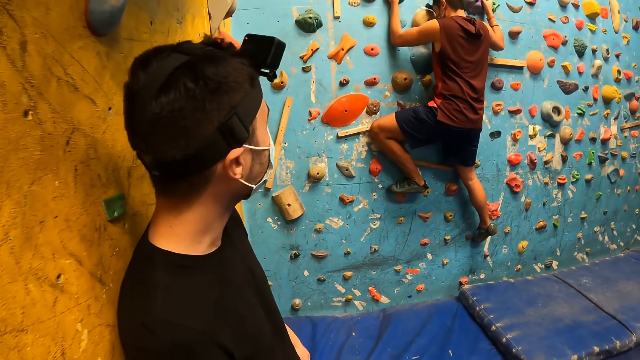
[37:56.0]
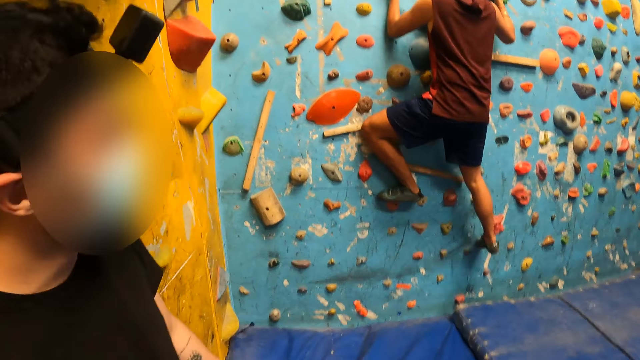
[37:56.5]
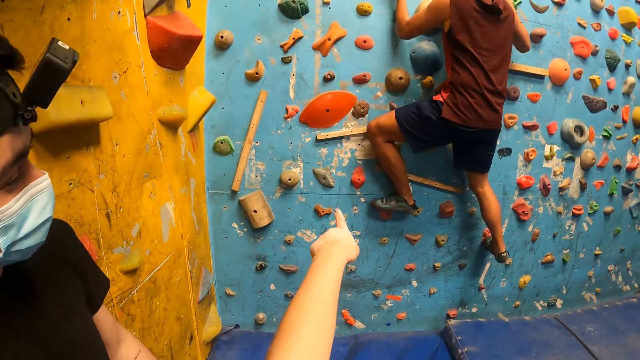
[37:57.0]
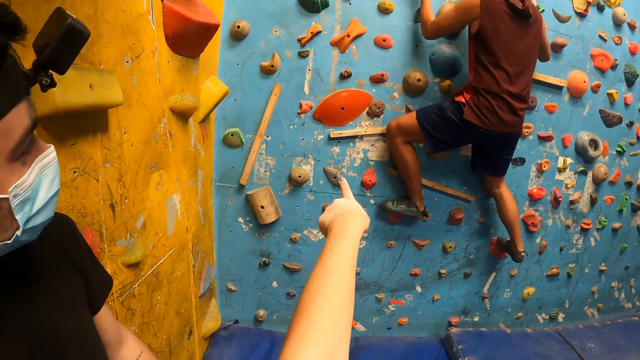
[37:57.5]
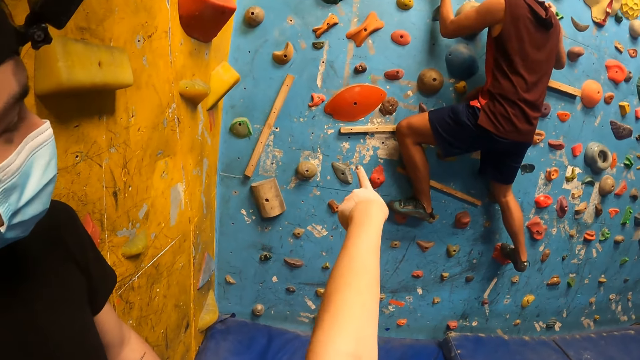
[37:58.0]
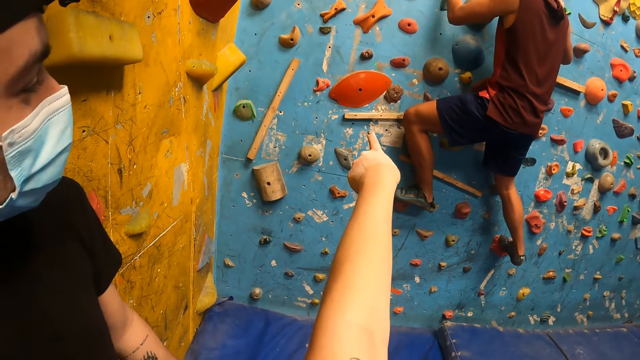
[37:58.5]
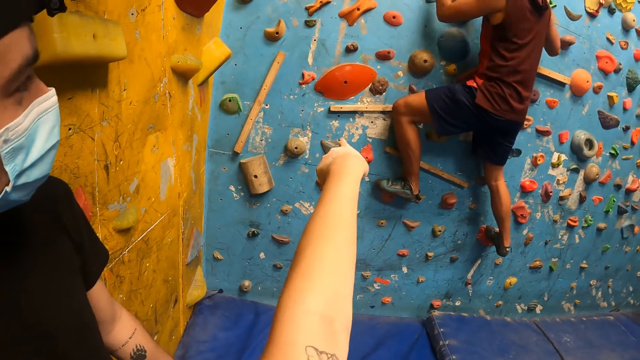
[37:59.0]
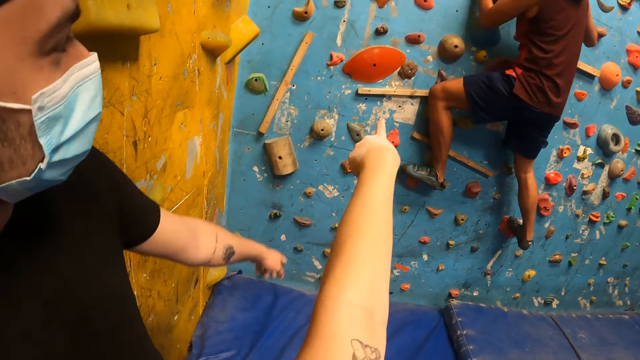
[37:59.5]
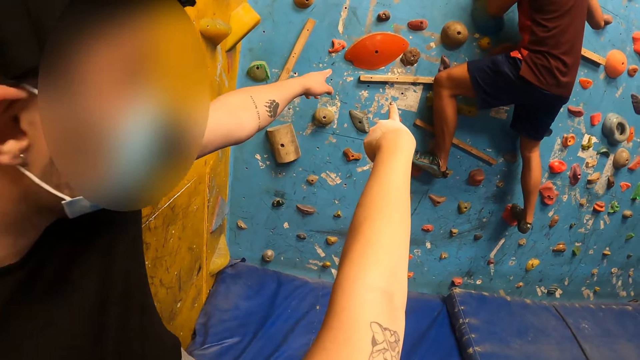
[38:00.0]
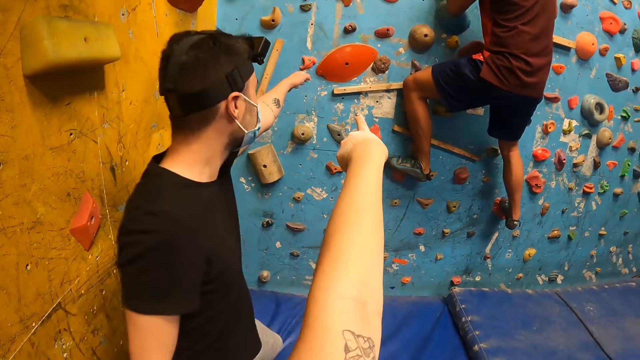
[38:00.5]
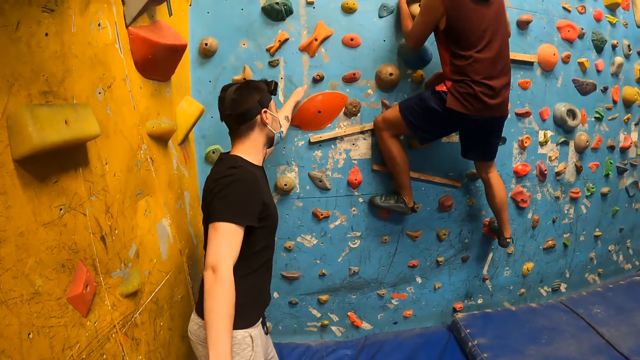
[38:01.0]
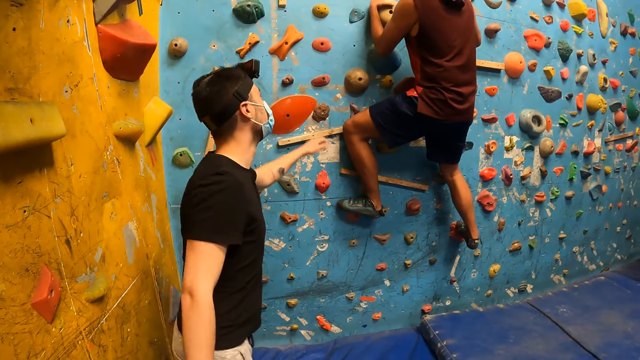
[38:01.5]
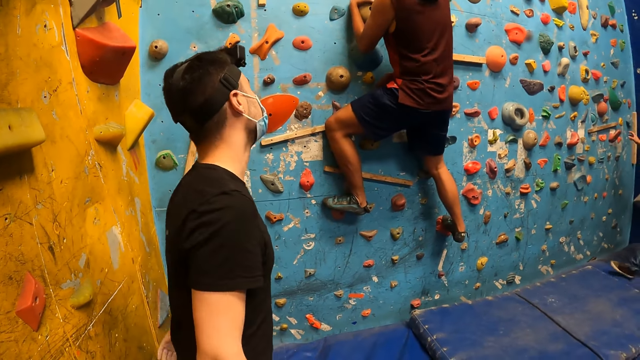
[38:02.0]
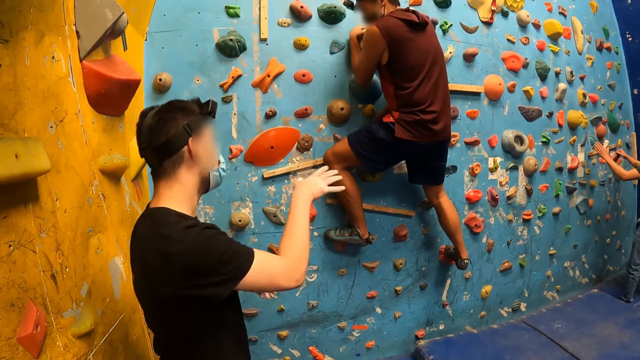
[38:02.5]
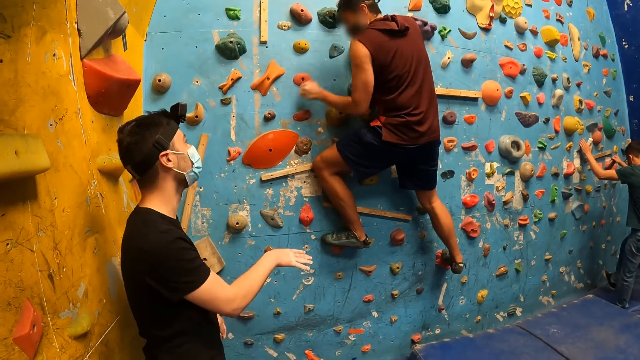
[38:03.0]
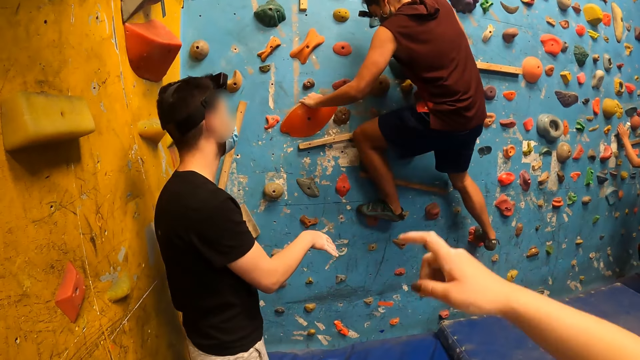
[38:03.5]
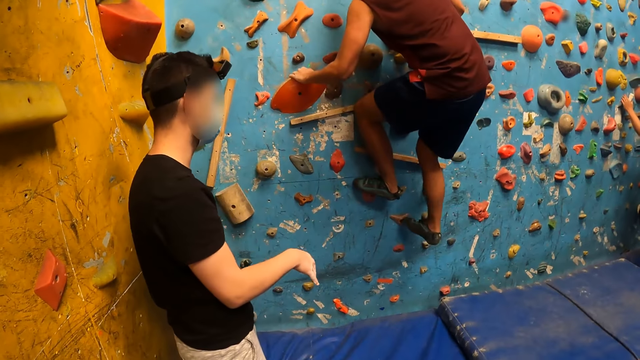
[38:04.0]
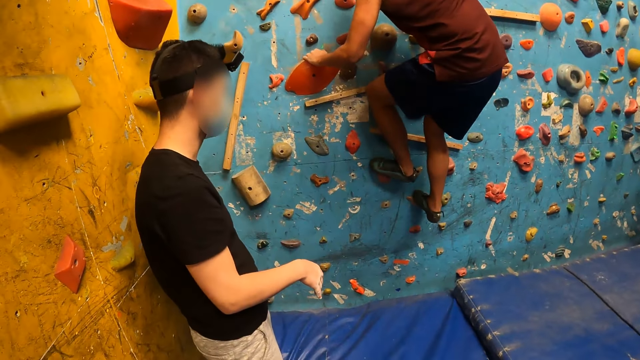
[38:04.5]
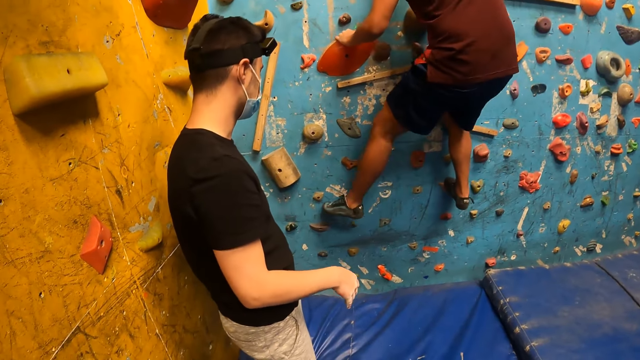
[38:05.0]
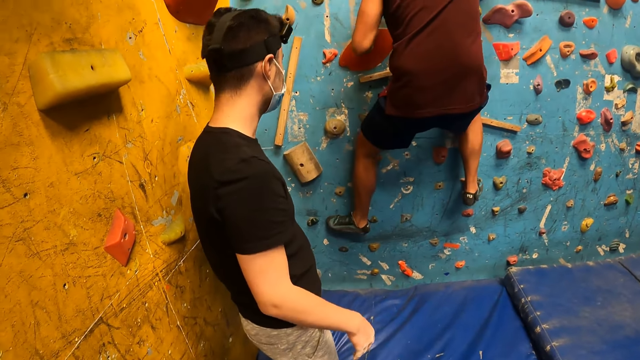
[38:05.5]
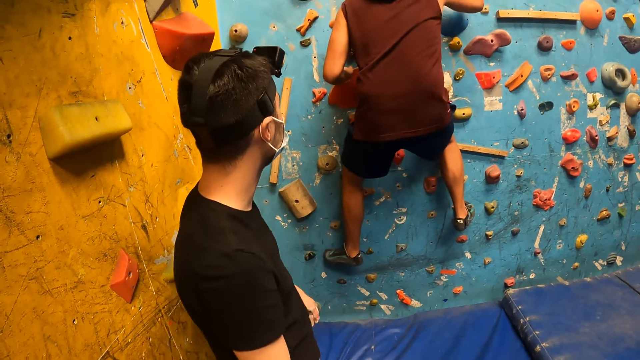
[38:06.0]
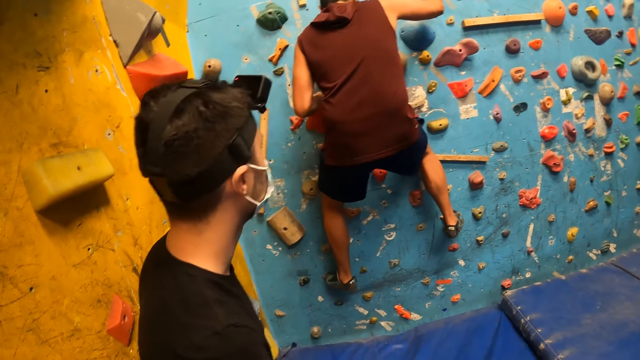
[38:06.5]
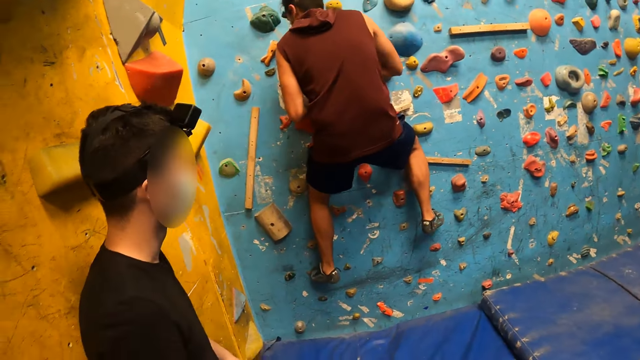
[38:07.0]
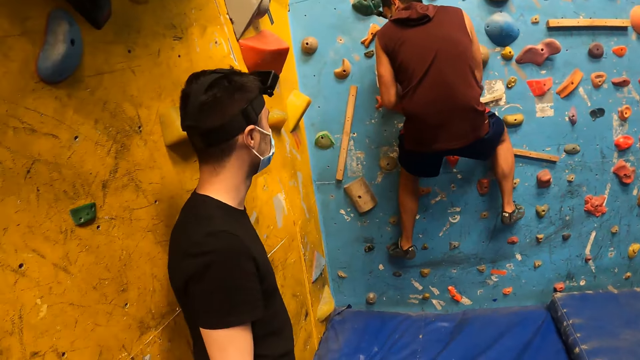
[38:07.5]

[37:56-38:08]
The camera wearer points to the wall with his left hand. He points at the man. The man points at the wall. The man taps a climbing hold on the wall with his left hand. Another man touches the wall with both hands.

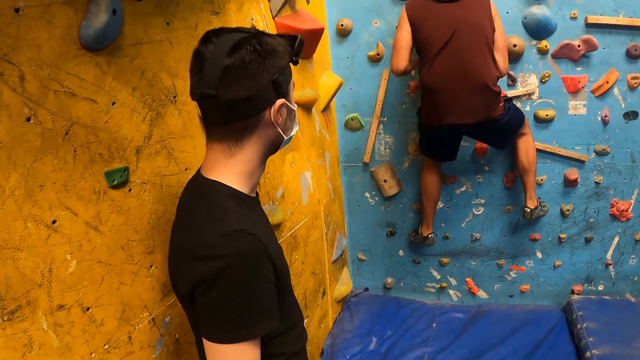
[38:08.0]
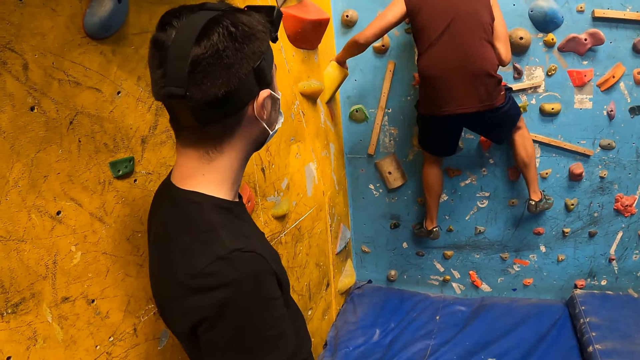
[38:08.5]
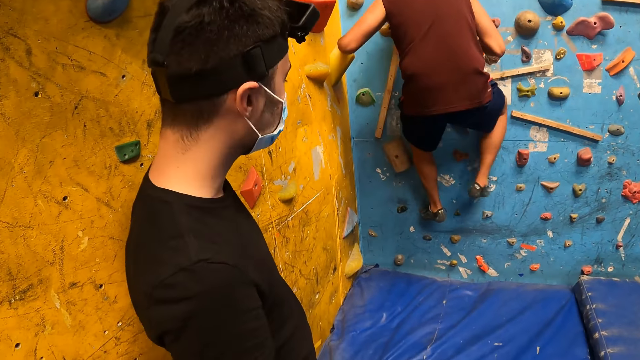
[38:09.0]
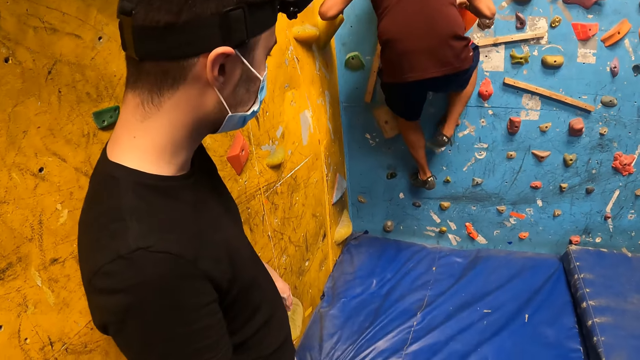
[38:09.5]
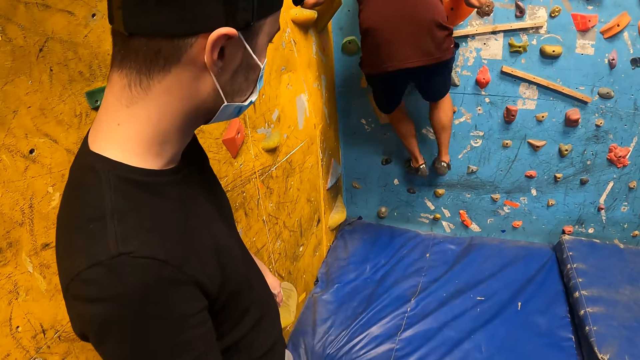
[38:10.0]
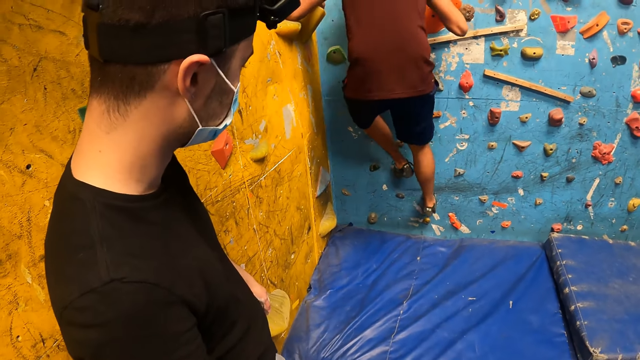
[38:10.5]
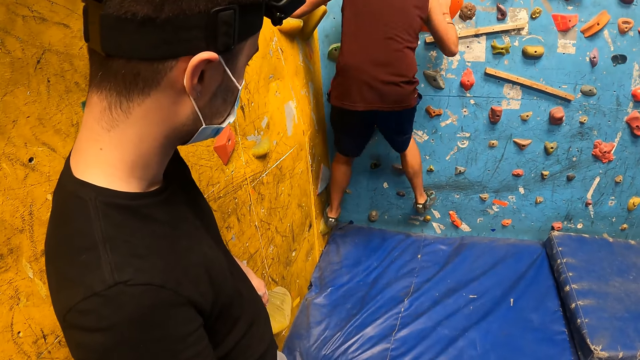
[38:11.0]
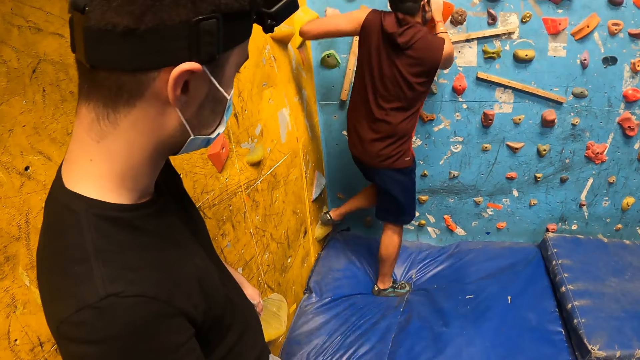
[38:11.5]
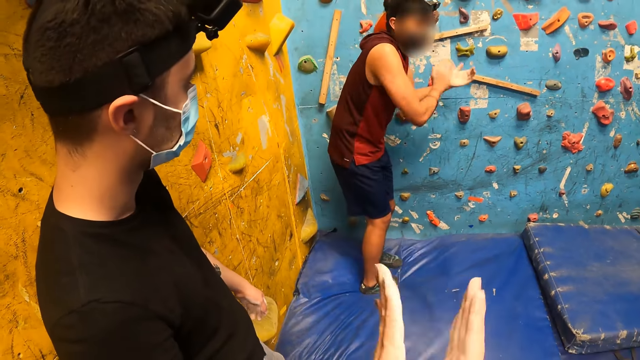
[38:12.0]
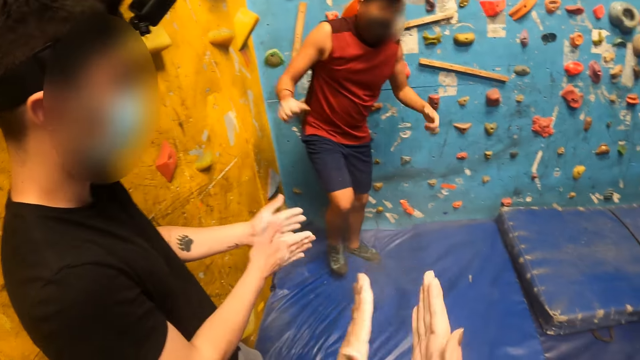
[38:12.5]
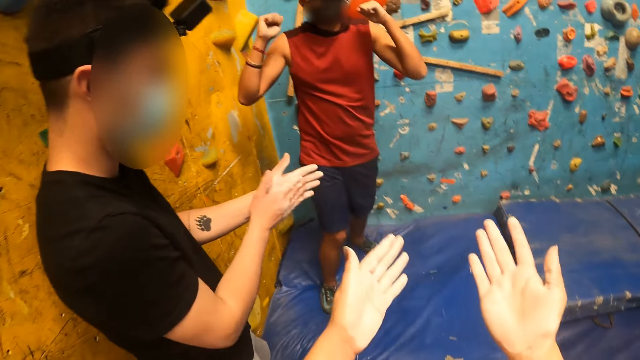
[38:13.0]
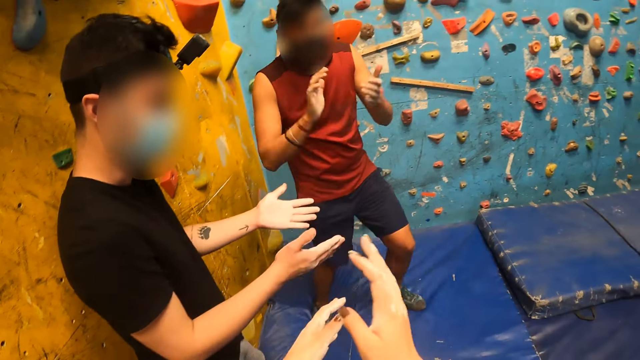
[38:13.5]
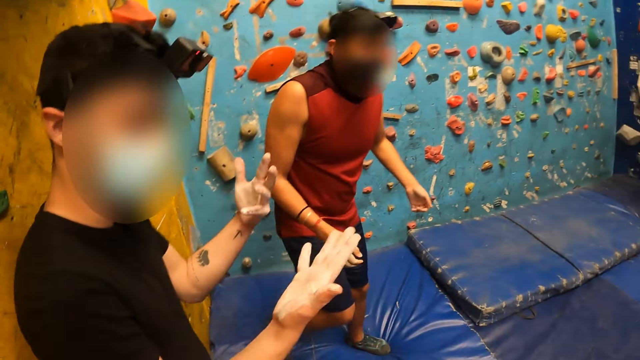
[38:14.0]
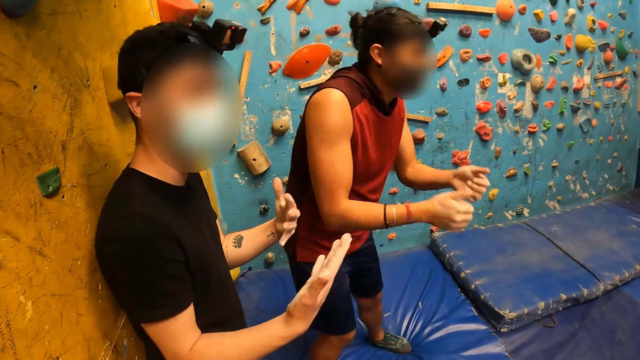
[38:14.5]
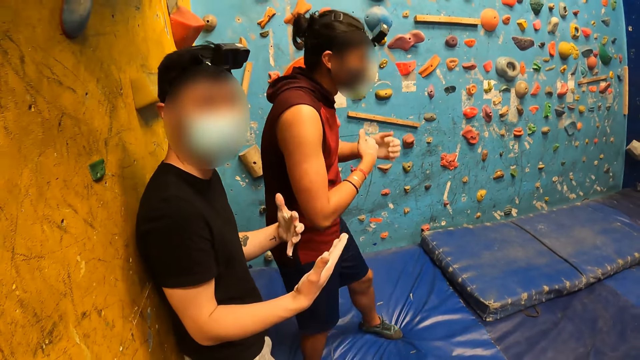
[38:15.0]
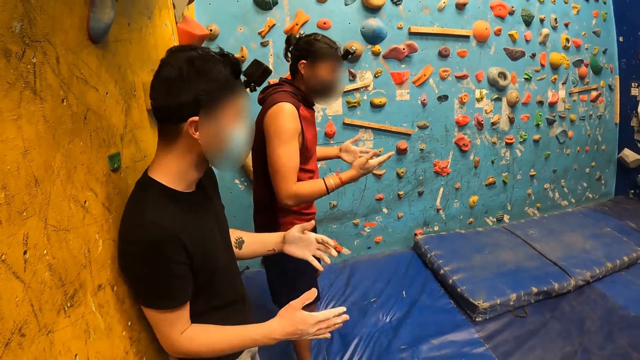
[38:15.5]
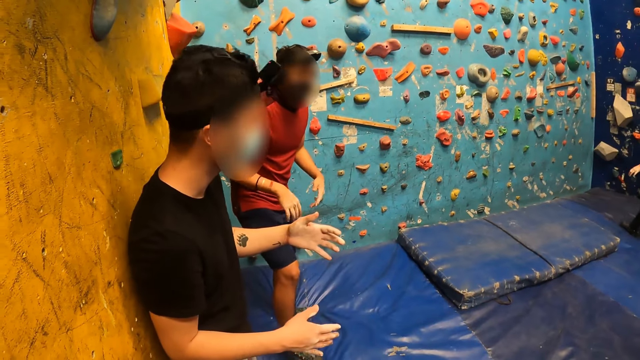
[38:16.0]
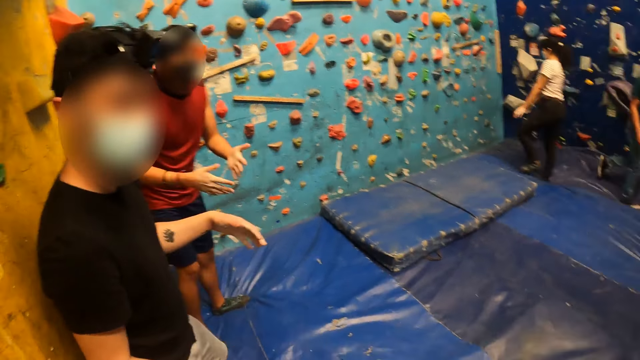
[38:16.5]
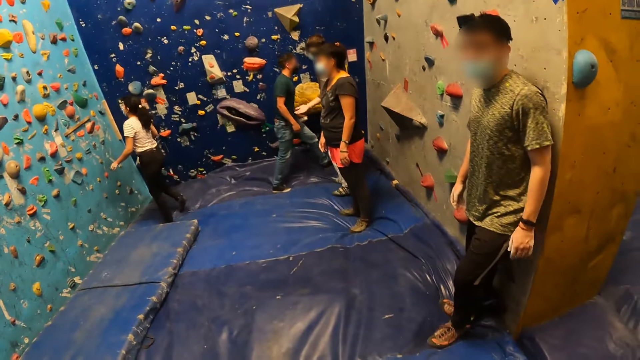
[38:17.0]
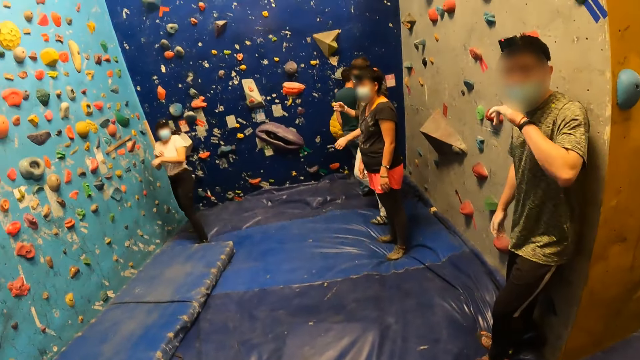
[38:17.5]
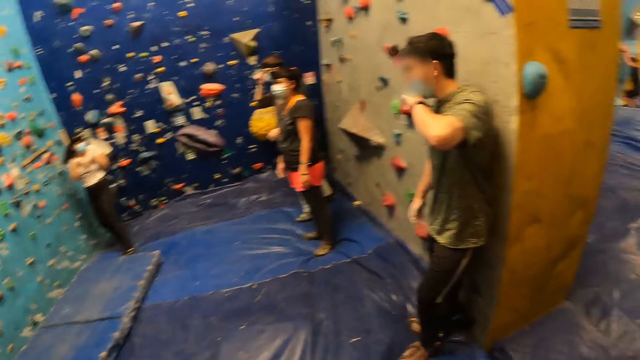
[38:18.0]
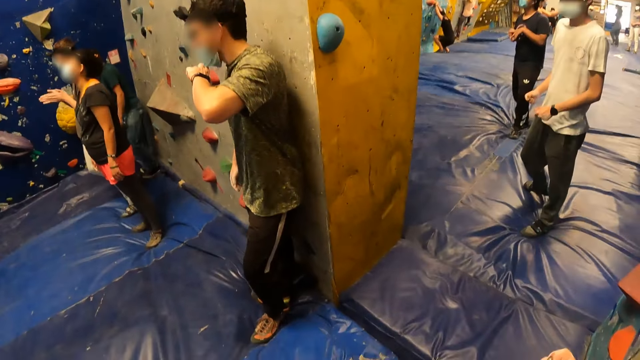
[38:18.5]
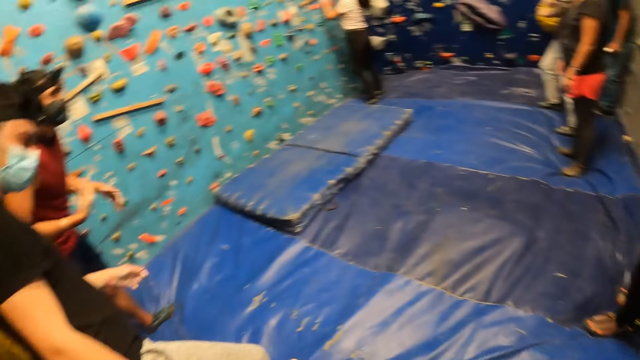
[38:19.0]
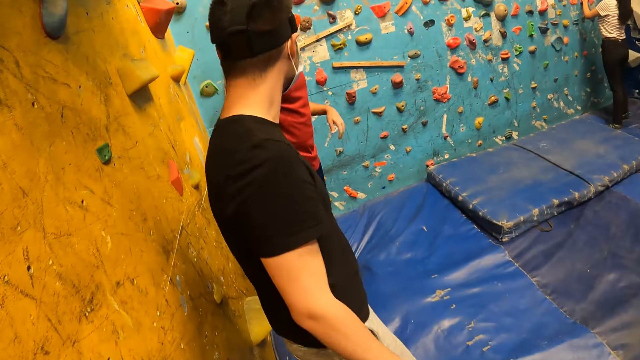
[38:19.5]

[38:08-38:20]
A man gets off the wall. The camera wearer dusts both hands. Another man rubs both hands together. The camera wearer claps the hands. The first man claps with both hands. The camera wearer looks around the room.
